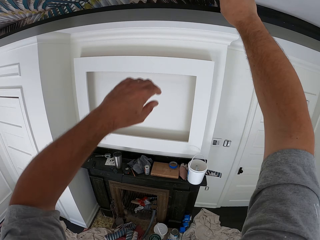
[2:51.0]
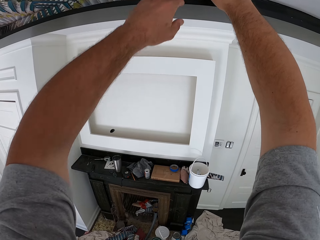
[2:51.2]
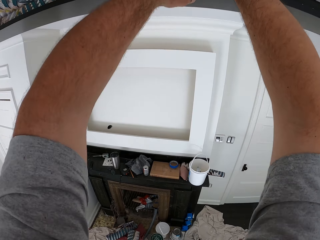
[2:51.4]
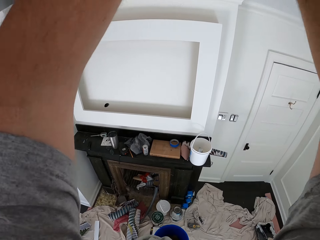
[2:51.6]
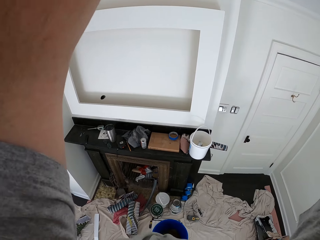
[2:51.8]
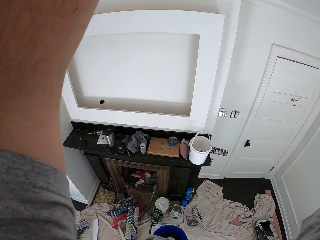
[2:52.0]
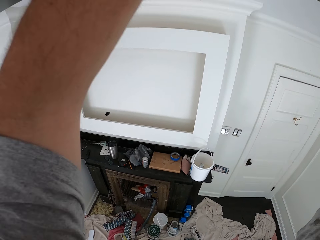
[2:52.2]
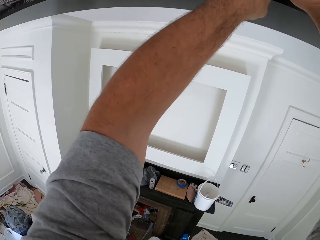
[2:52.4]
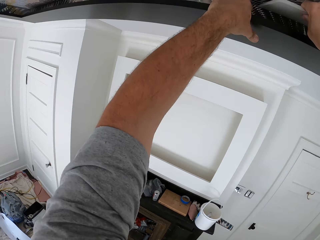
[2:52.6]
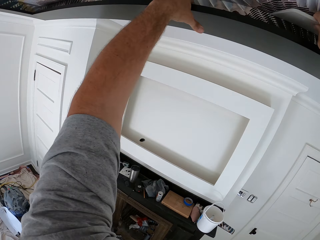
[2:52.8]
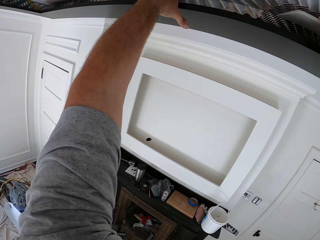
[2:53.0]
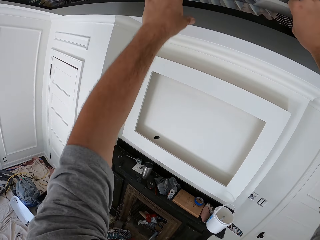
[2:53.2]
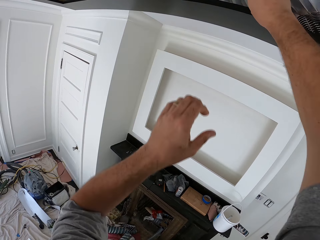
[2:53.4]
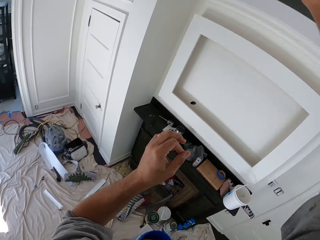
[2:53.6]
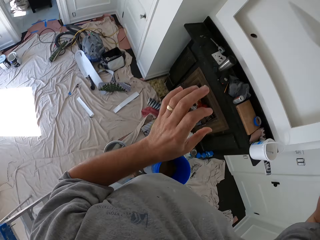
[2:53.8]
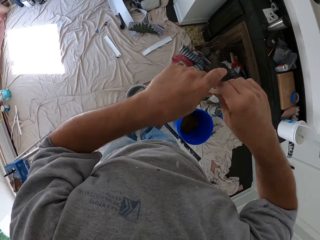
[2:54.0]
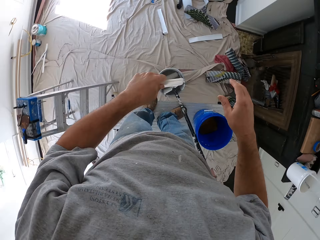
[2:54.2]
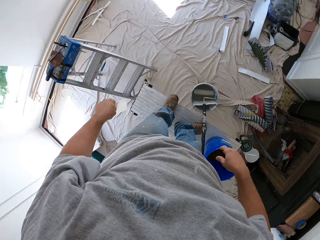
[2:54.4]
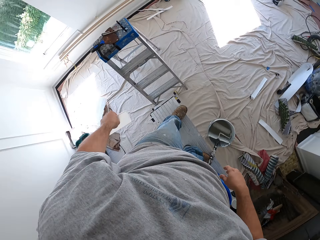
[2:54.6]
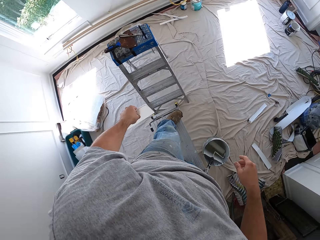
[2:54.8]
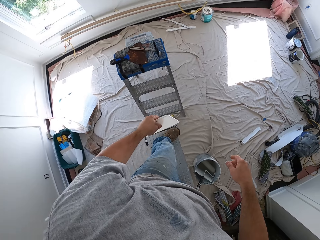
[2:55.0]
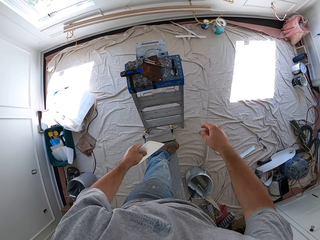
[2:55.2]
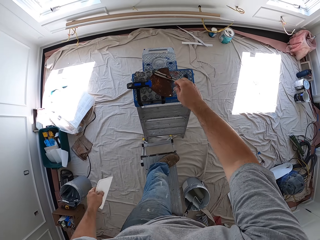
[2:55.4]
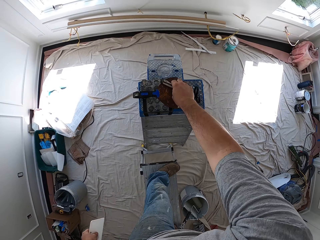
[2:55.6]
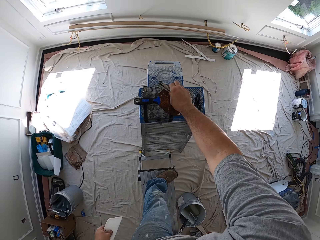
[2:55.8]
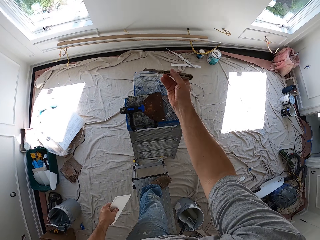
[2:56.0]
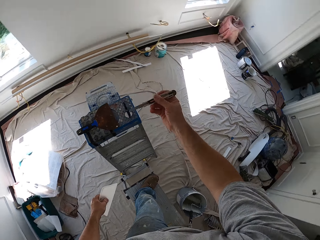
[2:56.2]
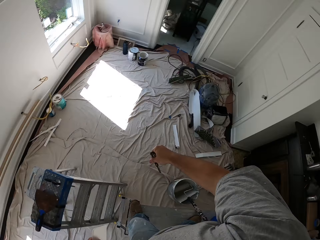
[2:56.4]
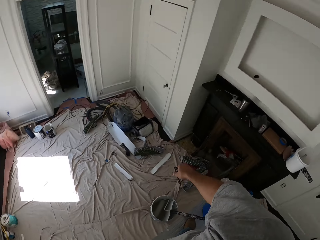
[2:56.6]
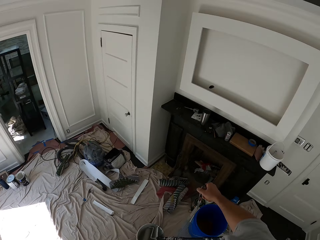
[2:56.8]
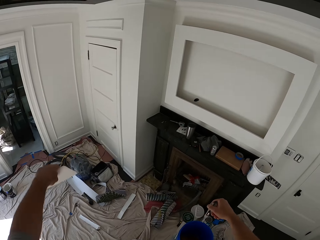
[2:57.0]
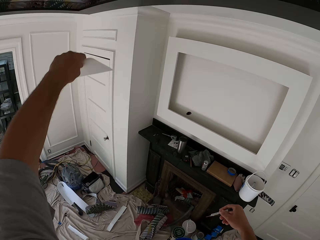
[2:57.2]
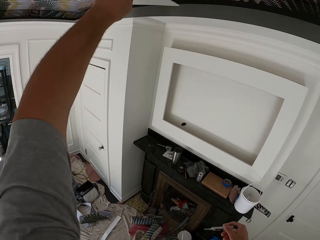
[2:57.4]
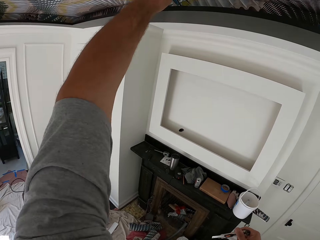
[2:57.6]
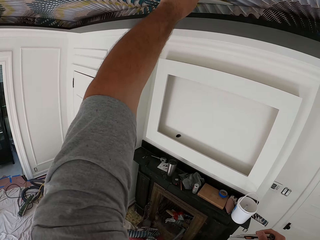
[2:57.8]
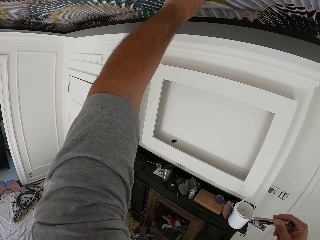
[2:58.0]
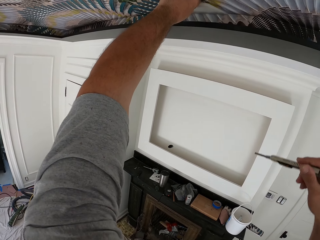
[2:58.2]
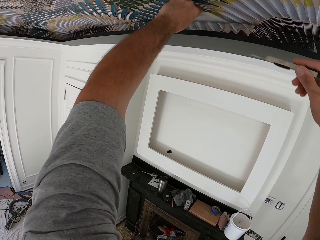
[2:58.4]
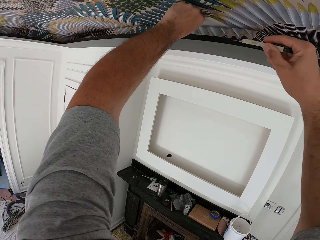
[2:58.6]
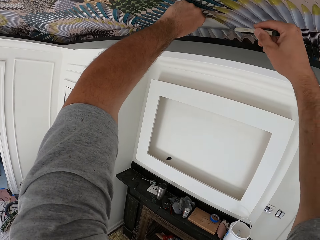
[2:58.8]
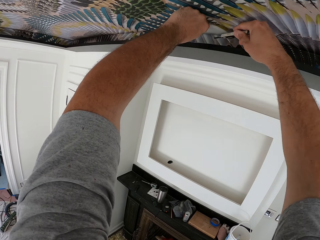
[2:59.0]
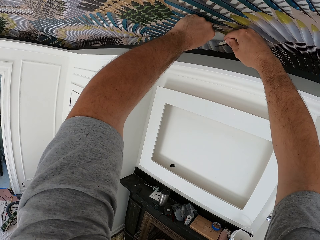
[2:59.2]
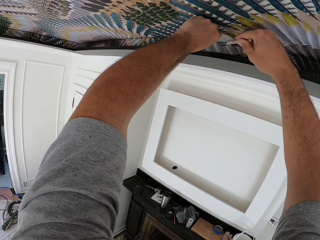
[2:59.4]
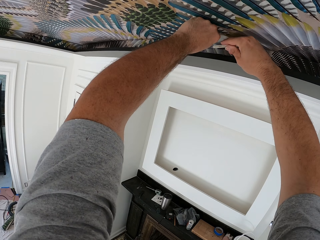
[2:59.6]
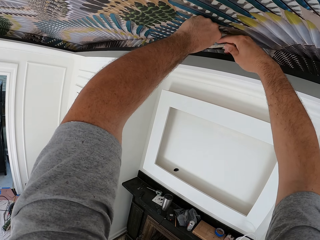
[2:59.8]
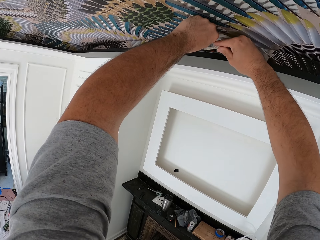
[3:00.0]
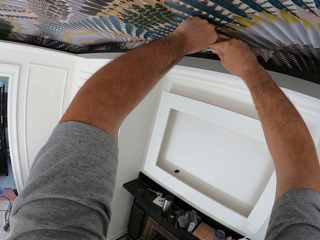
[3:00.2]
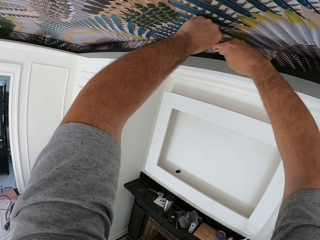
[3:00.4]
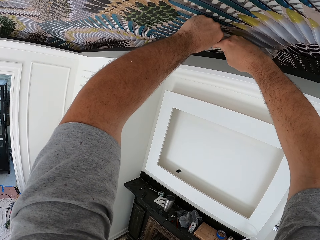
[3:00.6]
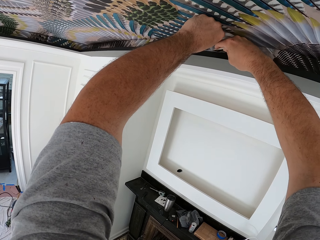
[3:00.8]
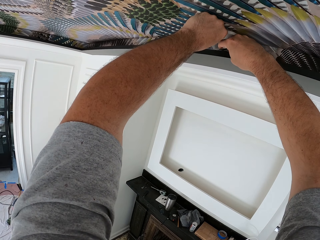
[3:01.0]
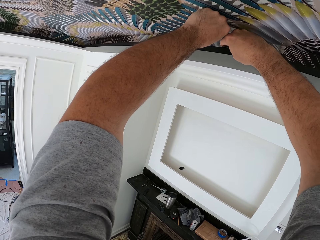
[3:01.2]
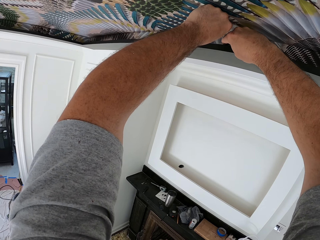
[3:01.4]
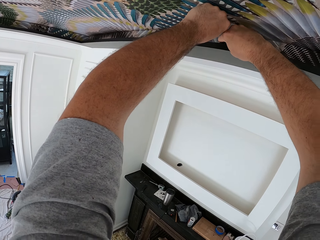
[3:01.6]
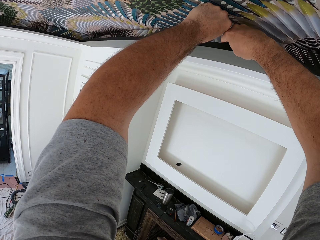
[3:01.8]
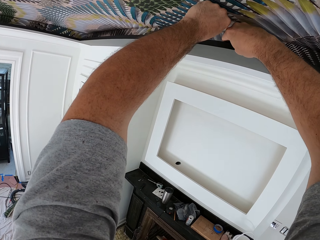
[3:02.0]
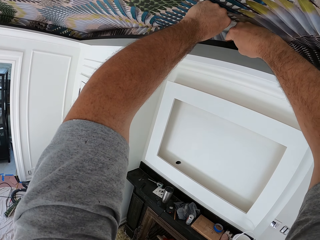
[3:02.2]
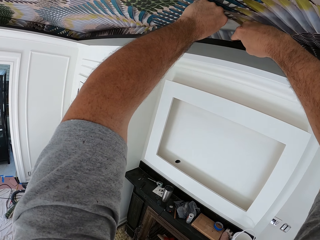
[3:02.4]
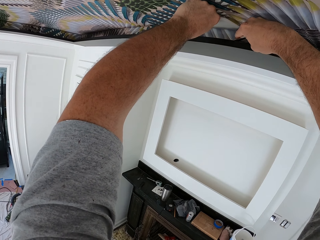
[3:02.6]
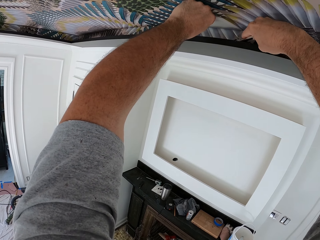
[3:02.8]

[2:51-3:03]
The camera wearer moves the wallpaper smoother to his left hand. He picks up a utility knife or blade from the ladder. He cuts the wallpaper with the blade.

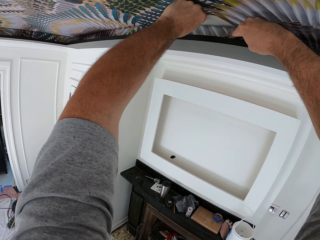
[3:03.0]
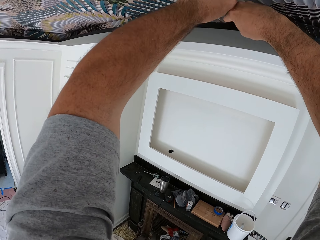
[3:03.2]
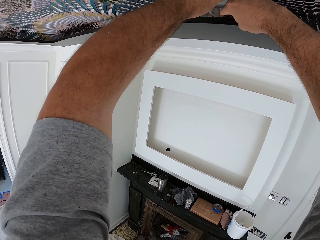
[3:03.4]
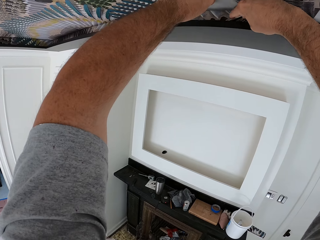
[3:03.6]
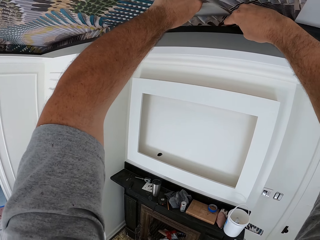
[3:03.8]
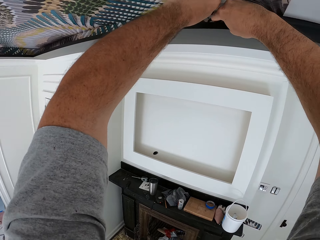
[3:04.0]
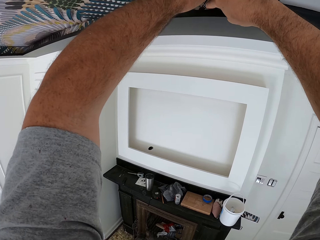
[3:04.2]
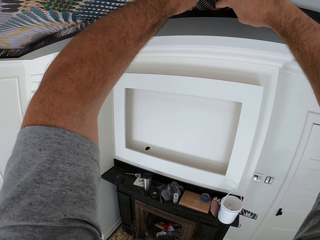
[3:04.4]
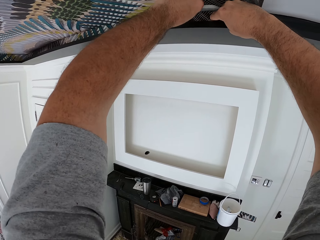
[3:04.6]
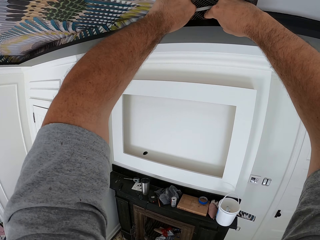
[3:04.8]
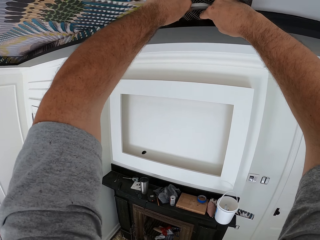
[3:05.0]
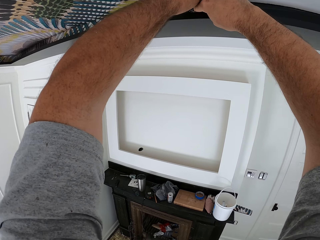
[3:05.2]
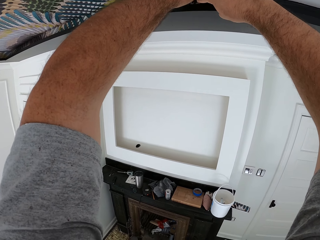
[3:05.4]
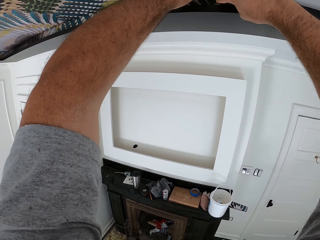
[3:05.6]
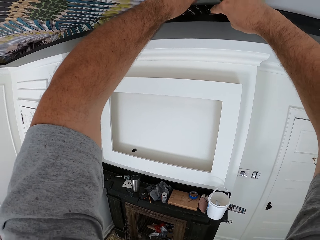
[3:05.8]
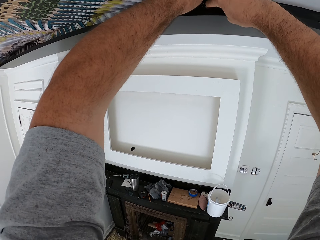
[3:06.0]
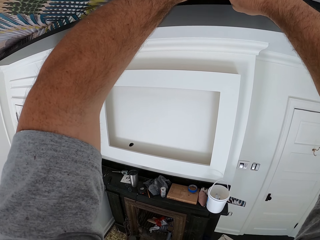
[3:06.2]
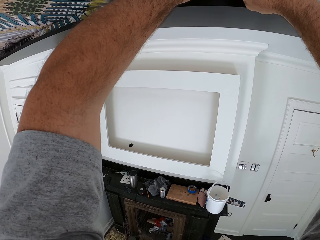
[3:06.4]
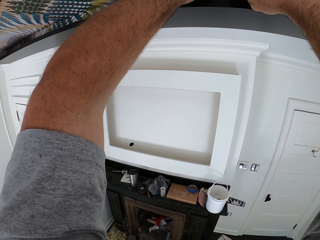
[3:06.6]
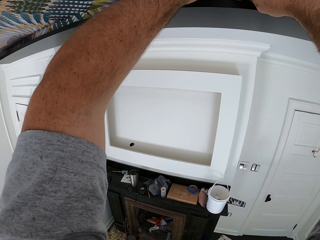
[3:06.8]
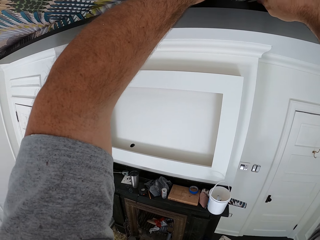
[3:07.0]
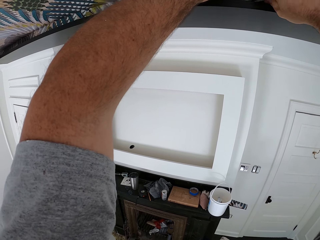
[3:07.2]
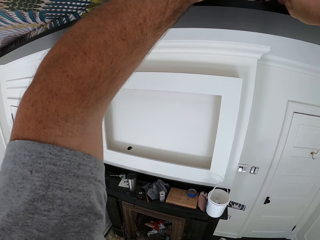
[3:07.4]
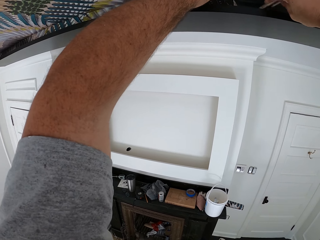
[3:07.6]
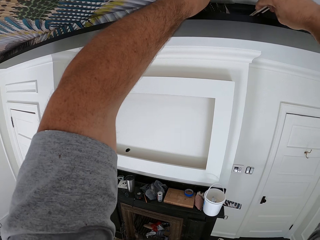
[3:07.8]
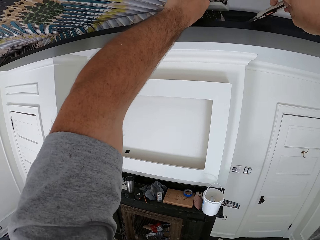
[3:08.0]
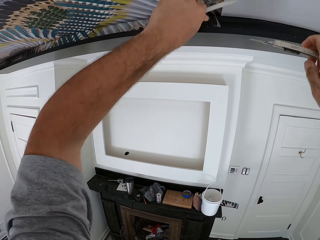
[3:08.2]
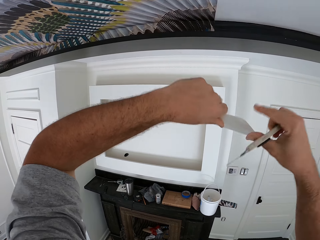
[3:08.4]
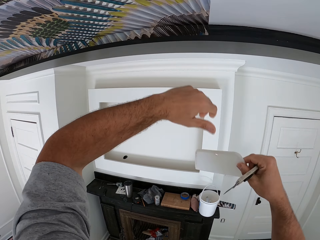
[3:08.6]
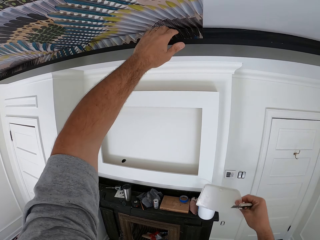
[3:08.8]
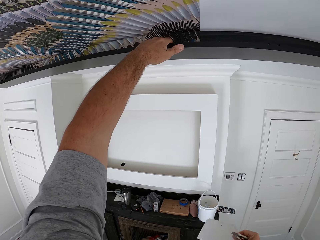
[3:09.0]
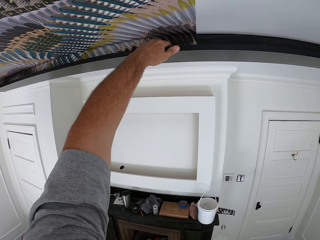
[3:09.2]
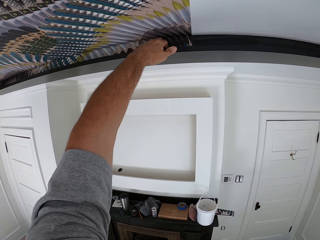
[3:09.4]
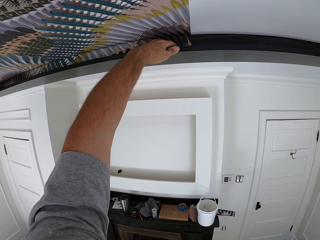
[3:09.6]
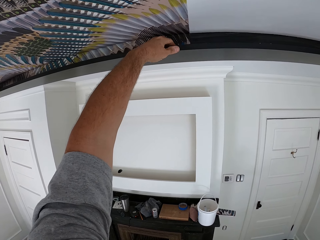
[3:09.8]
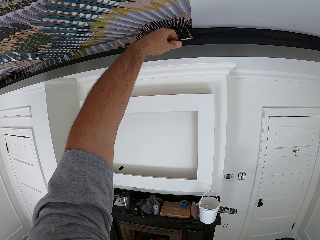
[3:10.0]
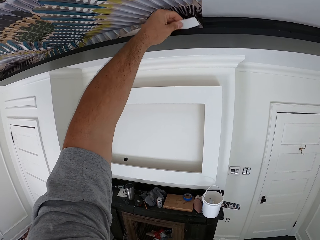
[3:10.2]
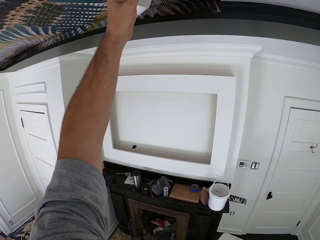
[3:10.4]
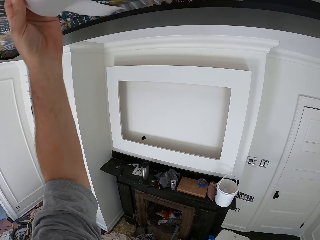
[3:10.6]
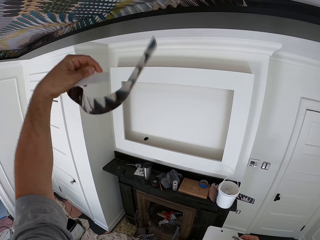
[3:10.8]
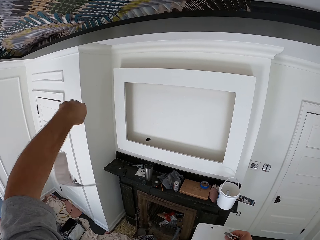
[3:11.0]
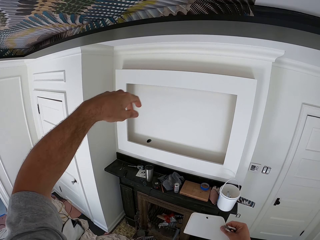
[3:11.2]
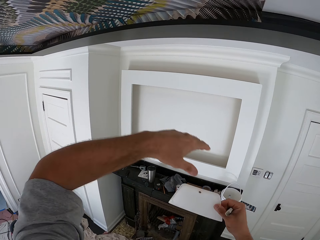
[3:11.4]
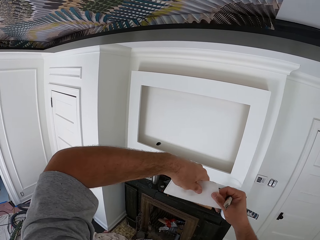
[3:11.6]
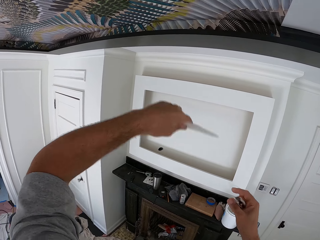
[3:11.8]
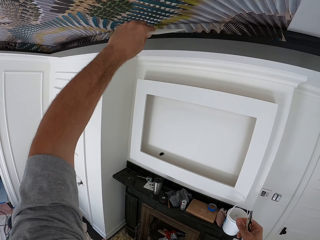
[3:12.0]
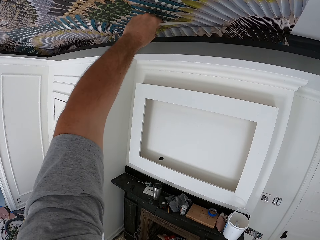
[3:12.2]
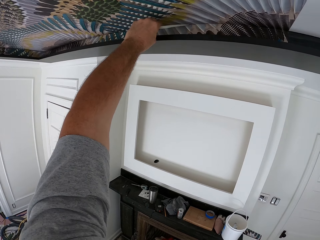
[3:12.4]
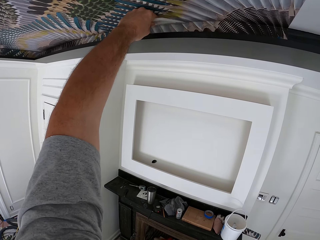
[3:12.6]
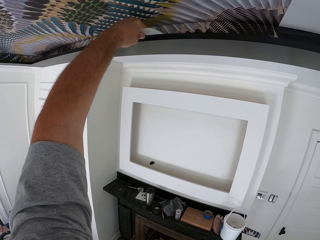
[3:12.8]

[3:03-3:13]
The camera wearer cuts the wallpaper with the utility knife. He moves the wallpaper smoother to his right hand. He removes a piece of the wallpaper from the ceiling and throws the piece of the wallpaper on the floor. He moves the wallpaper smoother to his left hand.
